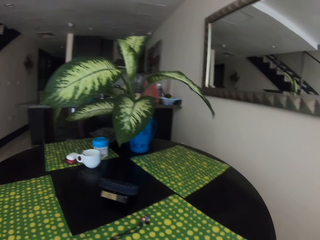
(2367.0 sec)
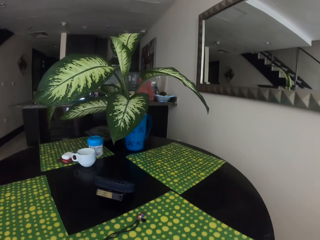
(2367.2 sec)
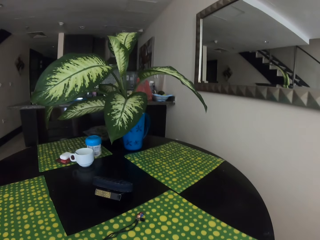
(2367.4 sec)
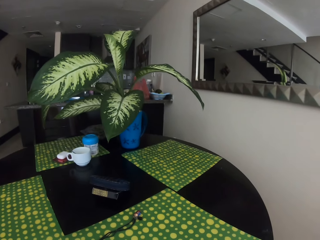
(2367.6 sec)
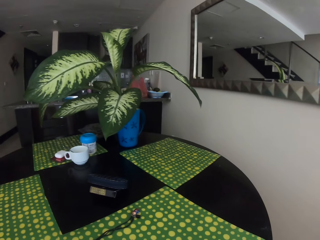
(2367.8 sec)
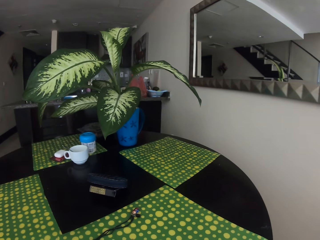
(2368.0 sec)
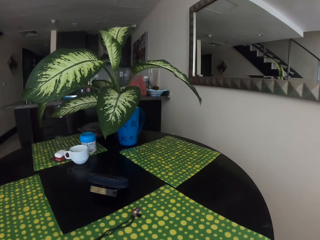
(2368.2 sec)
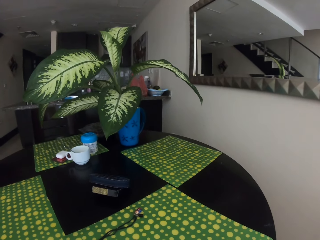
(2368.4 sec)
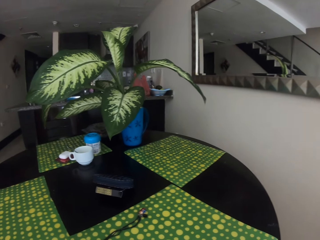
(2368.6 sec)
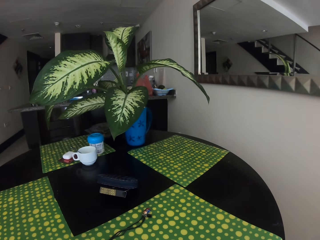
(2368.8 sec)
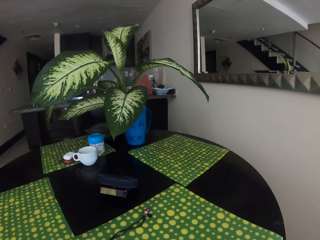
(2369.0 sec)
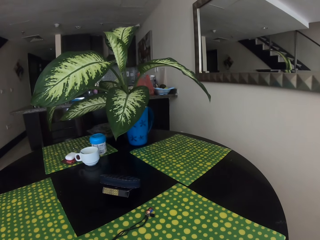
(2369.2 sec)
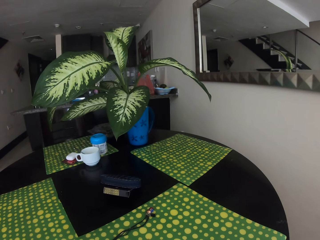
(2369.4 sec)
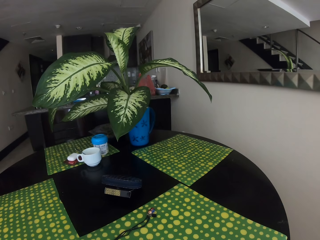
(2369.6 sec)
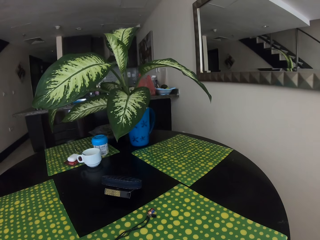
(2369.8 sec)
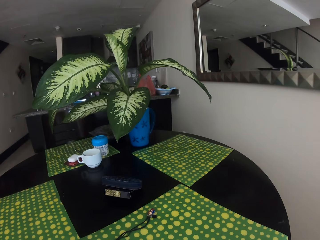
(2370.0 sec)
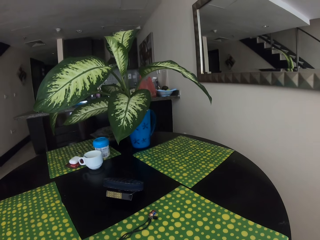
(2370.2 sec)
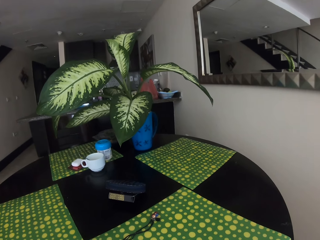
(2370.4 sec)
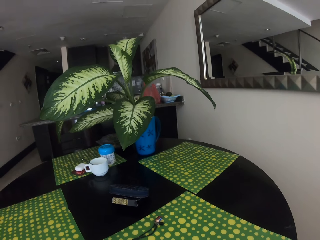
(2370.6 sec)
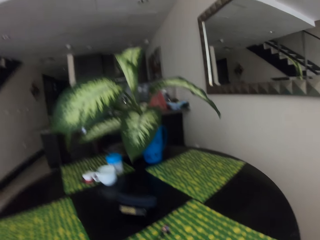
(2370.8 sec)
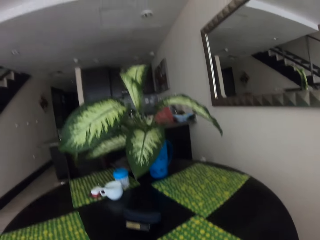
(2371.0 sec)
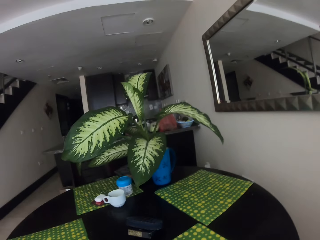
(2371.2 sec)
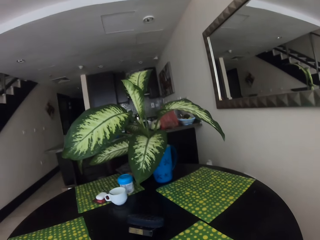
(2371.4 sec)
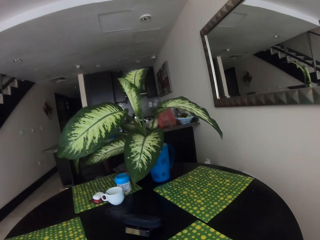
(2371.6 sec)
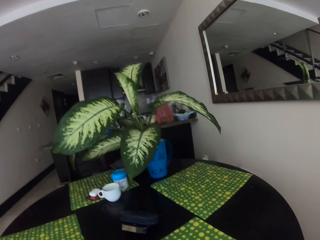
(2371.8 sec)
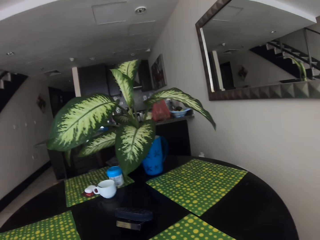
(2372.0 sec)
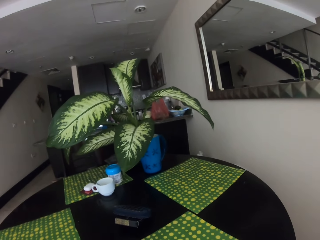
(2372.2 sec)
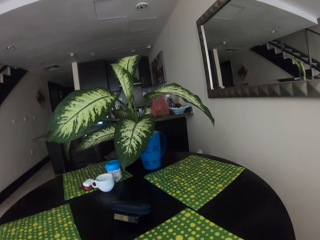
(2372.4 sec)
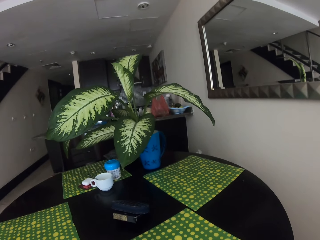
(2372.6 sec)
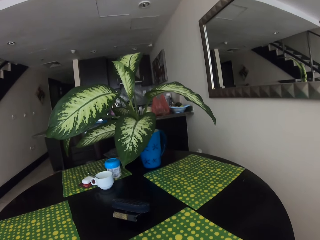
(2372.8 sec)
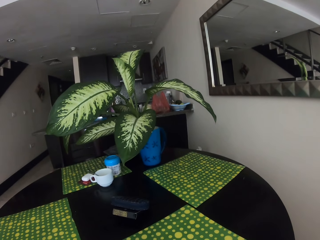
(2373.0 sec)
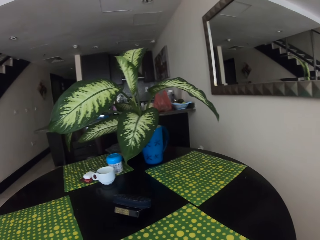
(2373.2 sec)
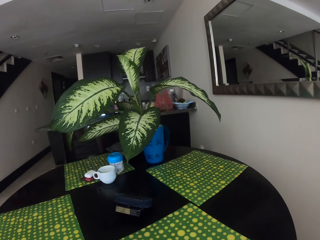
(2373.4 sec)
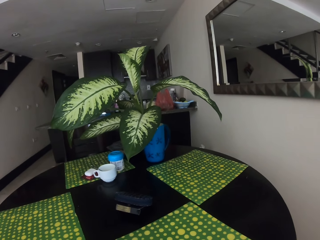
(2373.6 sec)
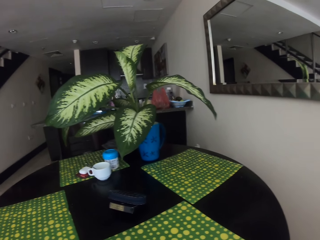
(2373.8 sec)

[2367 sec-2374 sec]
The camera wearer stares at a room.

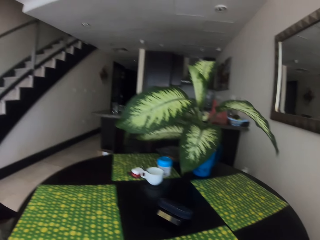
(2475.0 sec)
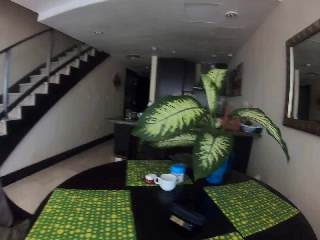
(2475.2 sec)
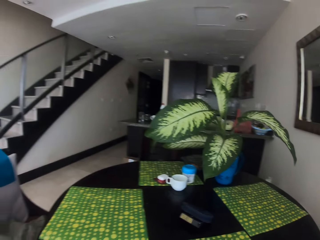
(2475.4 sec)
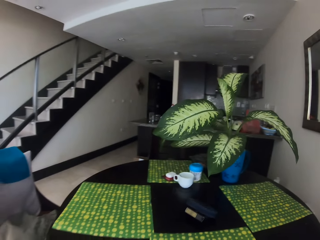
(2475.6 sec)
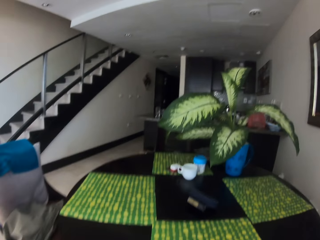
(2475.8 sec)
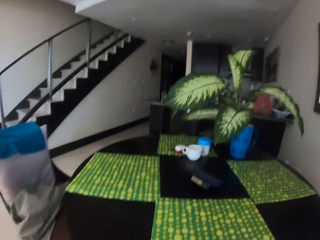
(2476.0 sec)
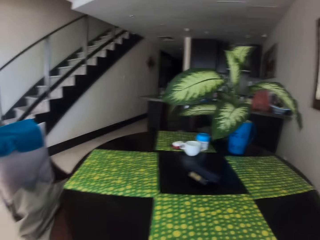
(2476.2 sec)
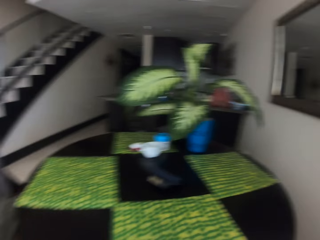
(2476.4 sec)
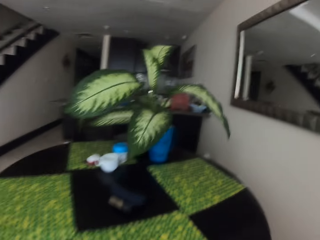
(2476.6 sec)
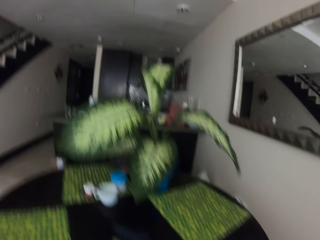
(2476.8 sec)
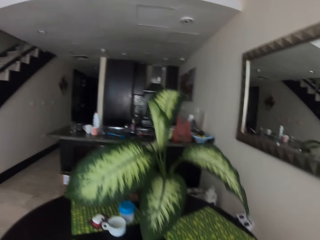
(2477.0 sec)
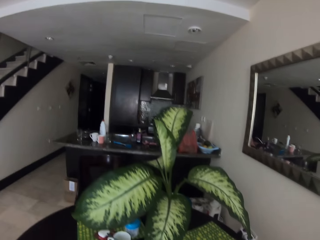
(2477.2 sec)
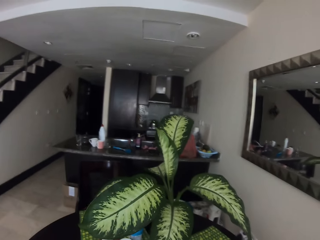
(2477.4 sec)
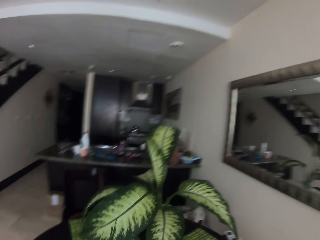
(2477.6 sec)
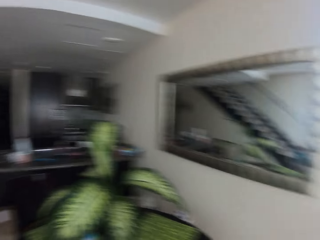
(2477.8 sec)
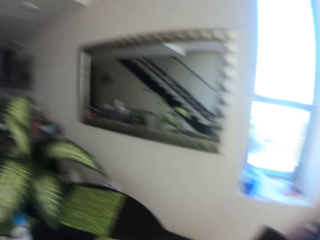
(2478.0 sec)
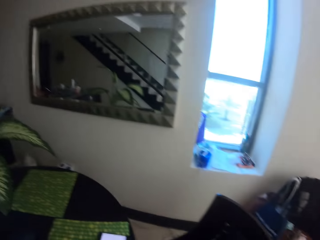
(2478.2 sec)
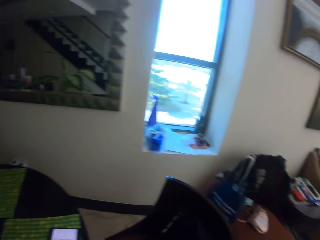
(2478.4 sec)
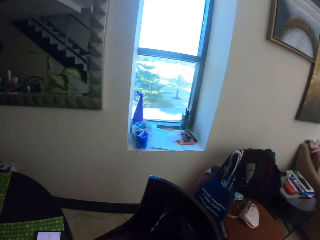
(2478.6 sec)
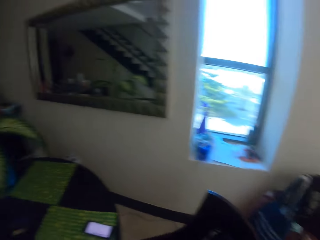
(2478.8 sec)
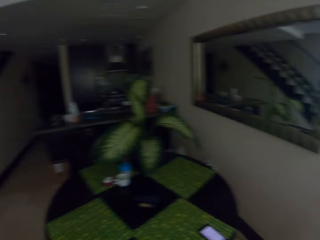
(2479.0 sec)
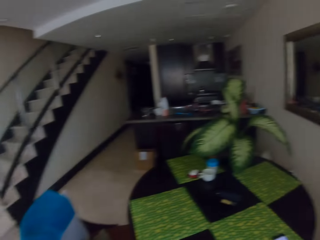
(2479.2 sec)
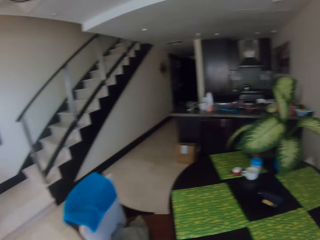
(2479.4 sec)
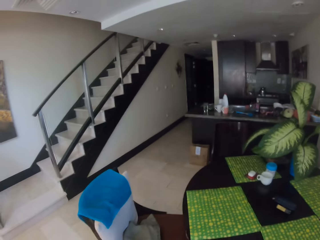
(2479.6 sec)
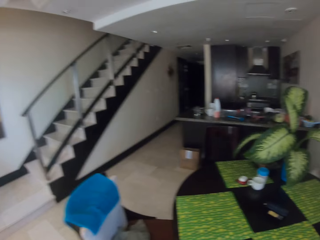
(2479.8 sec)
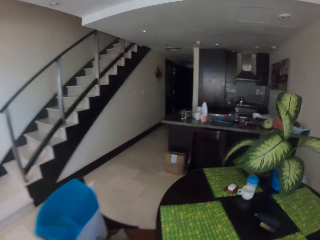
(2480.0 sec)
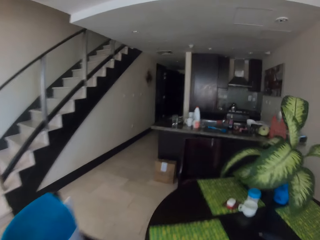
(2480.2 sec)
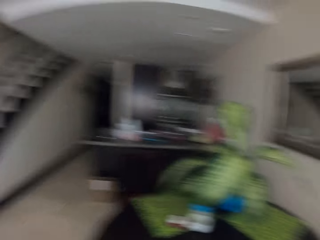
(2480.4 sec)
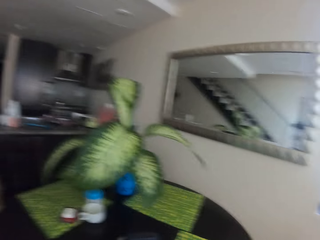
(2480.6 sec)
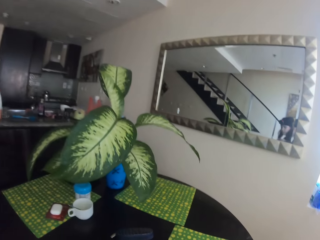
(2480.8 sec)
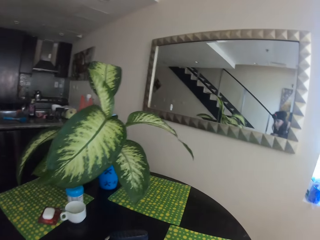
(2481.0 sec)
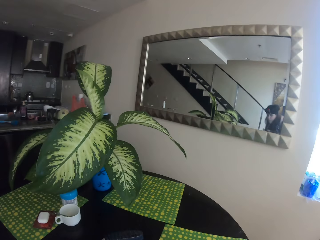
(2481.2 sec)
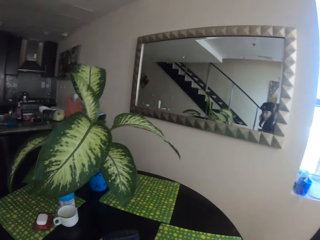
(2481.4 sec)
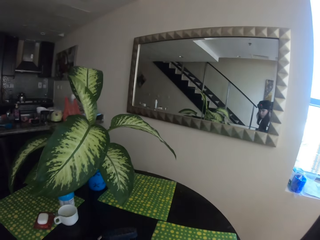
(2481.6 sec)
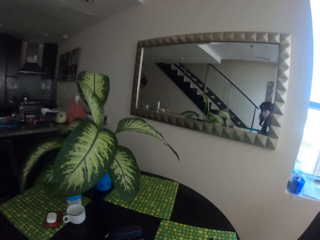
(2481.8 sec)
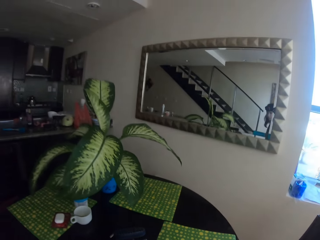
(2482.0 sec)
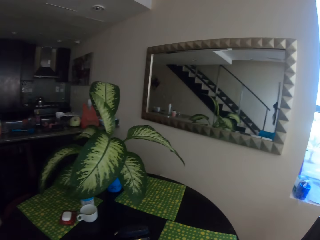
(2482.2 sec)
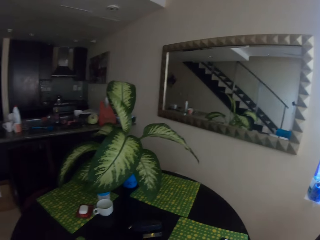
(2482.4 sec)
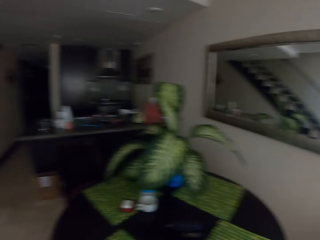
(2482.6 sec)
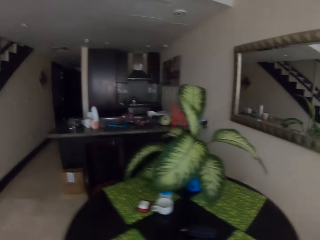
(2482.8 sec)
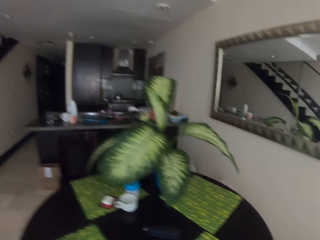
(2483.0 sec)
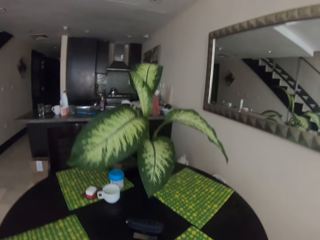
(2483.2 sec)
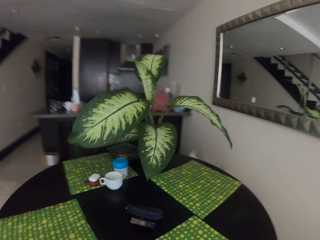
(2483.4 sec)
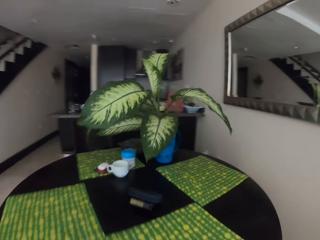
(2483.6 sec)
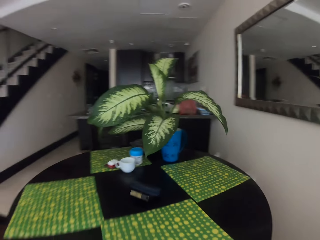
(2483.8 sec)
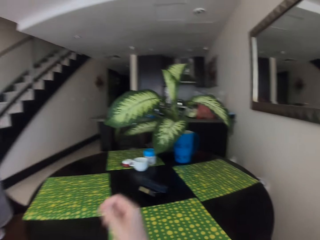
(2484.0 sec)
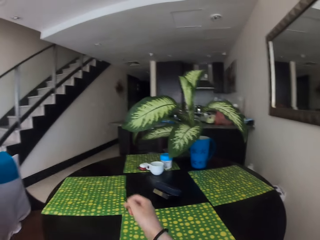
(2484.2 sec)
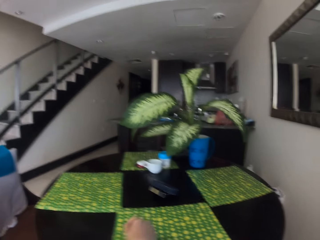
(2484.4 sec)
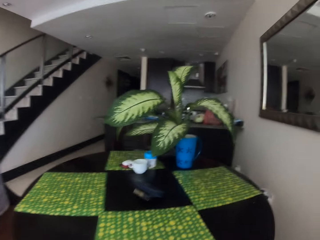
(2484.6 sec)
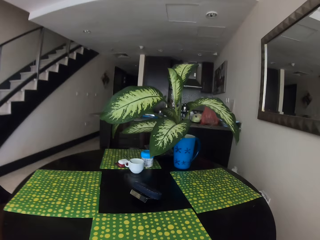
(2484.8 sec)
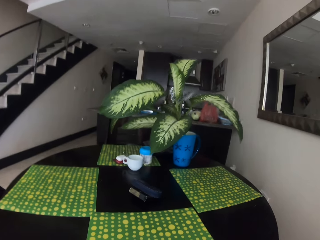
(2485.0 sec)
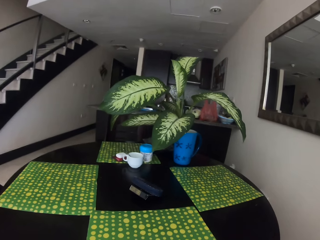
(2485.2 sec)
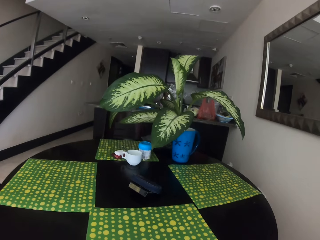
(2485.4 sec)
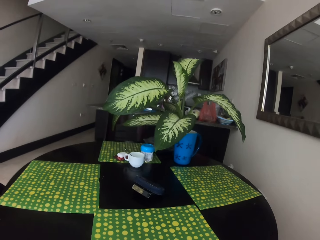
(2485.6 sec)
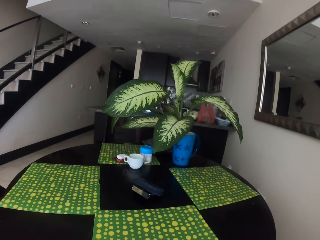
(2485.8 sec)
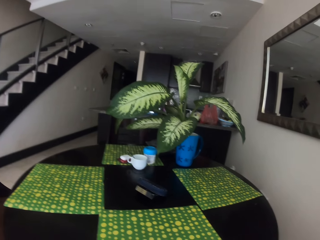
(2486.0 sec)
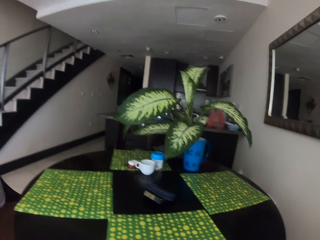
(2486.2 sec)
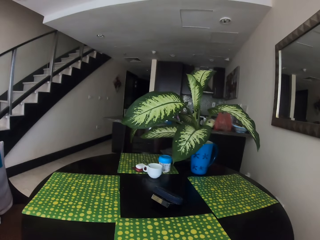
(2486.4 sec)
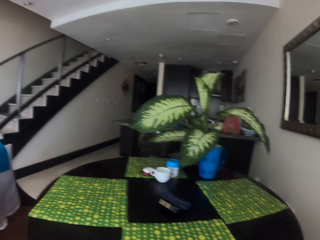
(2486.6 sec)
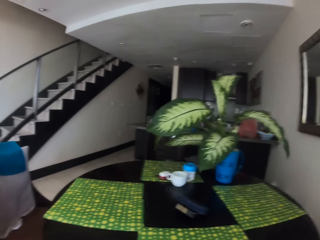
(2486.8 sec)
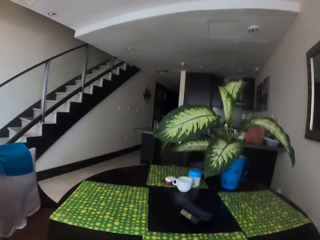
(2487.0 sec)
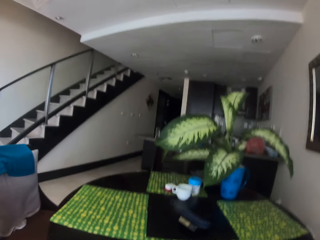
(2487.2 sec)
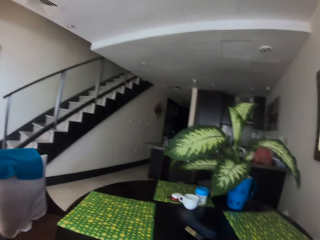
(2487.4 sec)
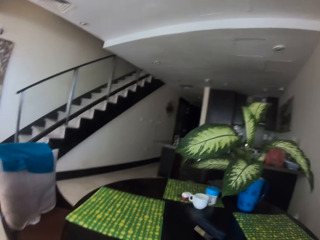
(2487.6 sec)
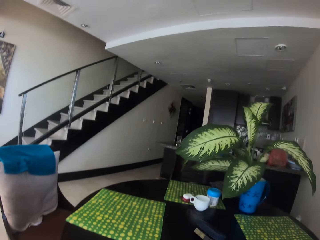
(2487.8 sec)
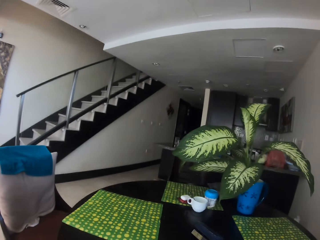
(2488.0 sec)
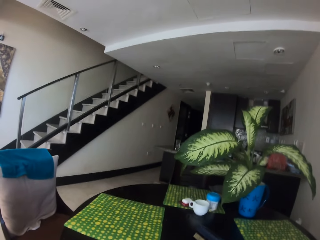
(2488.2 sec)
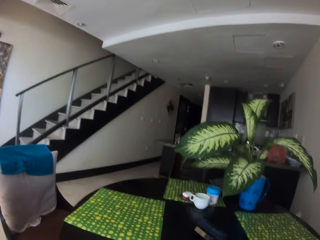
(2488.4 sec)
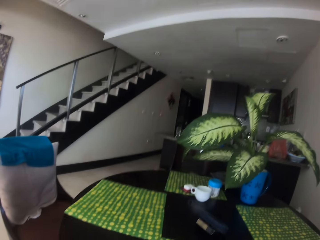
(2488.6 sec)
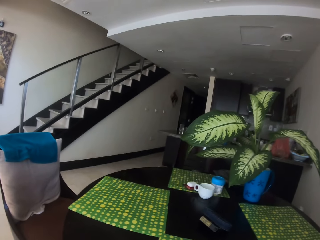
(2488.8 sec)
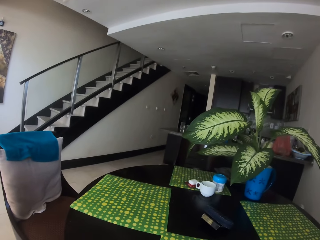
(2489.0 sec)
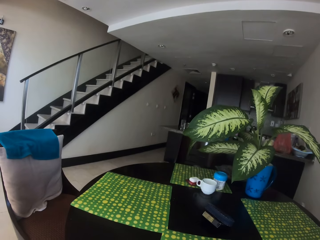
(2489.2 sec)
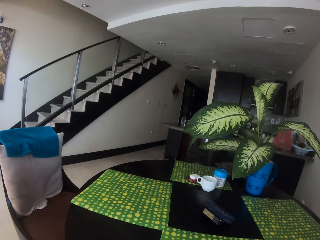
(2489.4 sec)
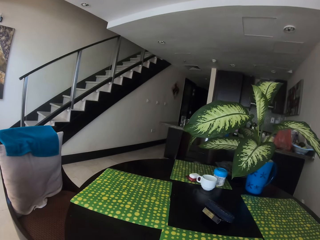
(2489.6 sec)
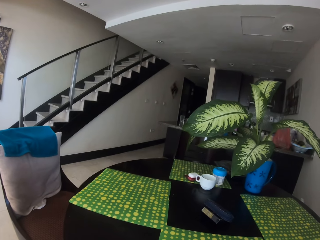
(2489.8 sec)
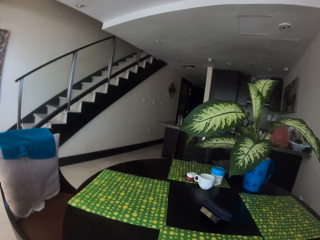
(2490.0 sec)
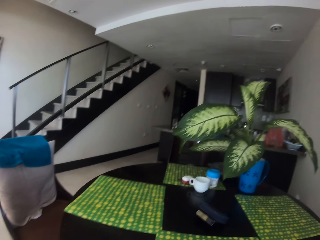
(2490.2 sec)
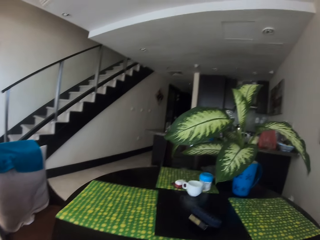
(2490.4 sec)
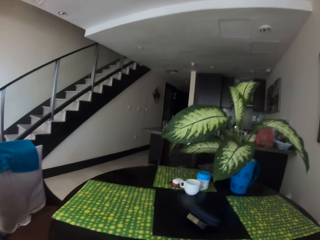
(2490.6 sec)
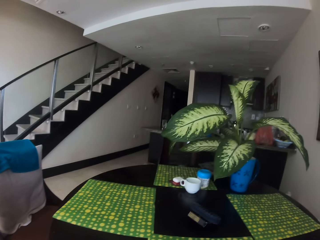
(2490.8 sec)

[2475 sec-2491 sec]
The camera wearer moves around the dining table. They look around the room.
